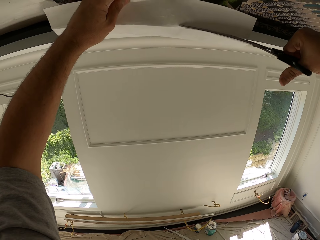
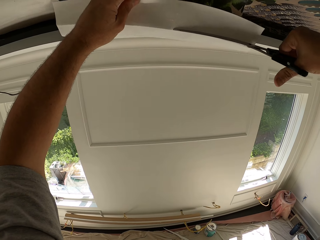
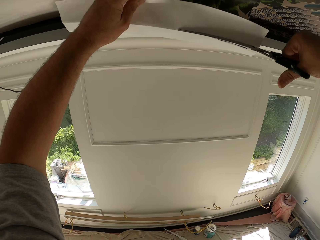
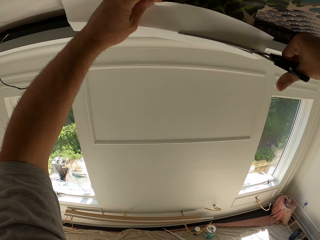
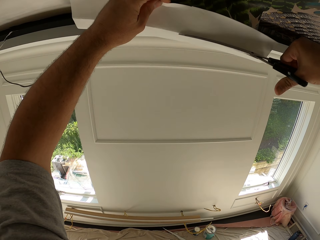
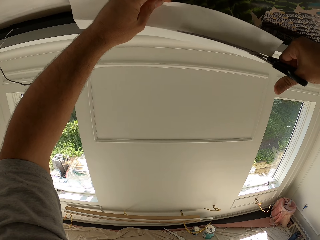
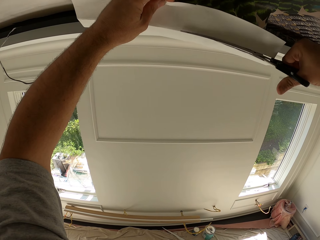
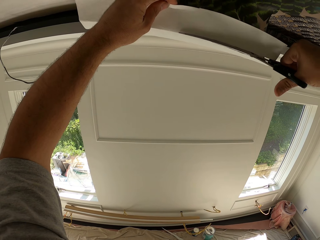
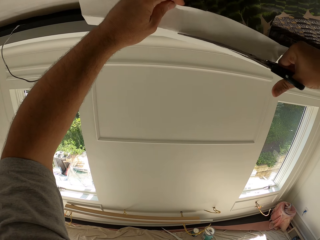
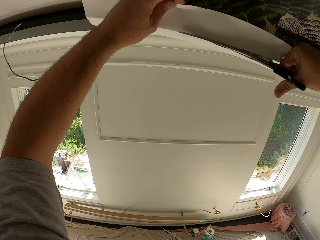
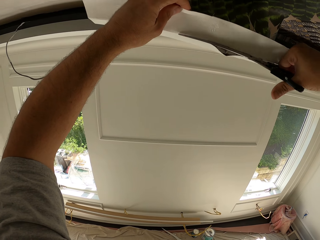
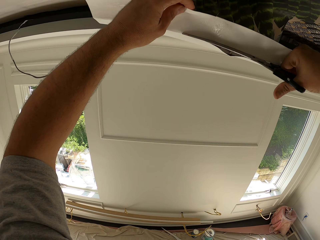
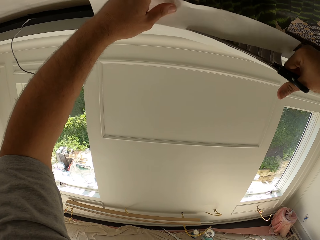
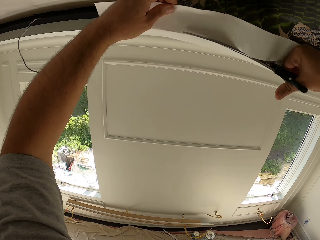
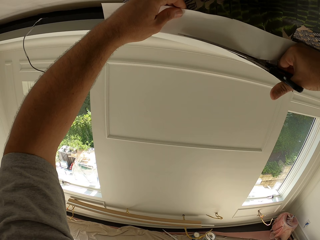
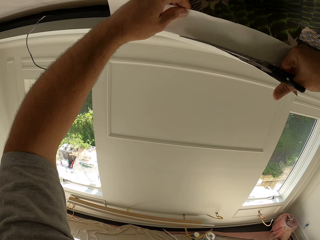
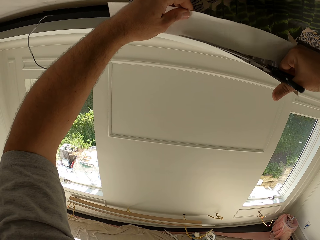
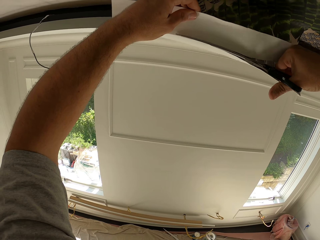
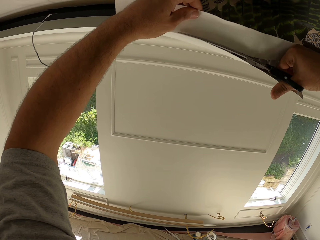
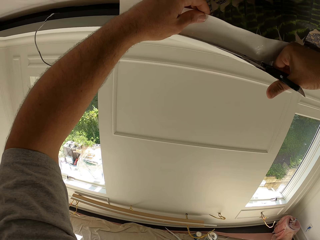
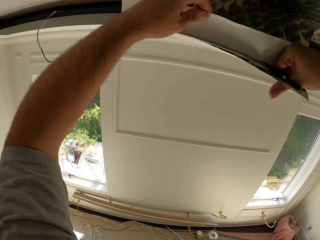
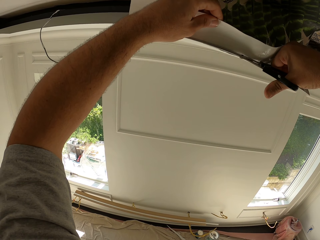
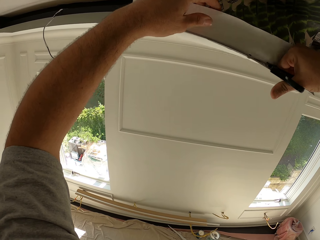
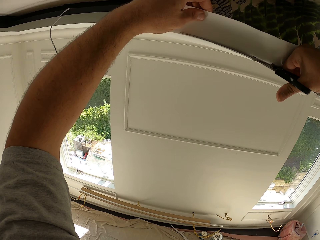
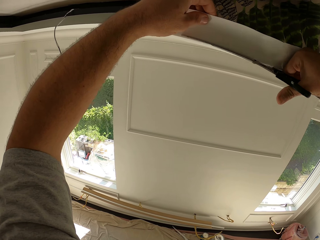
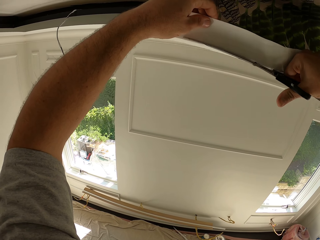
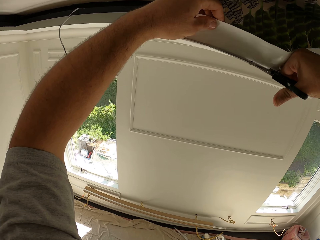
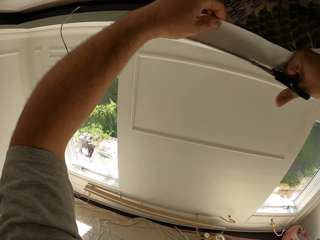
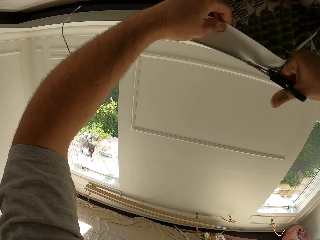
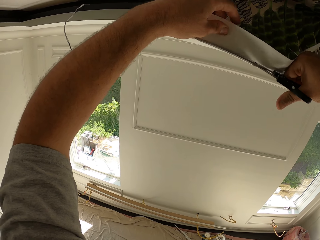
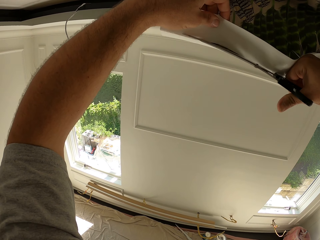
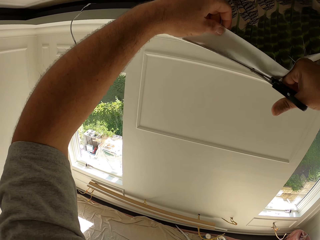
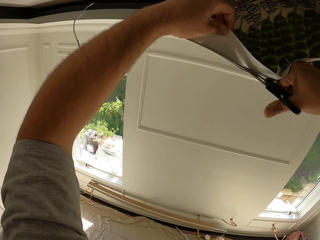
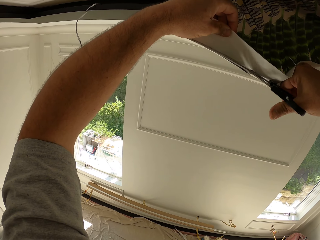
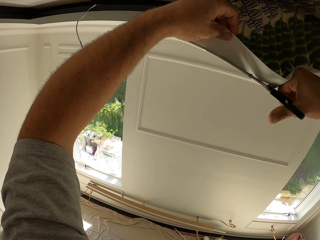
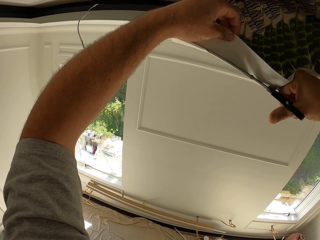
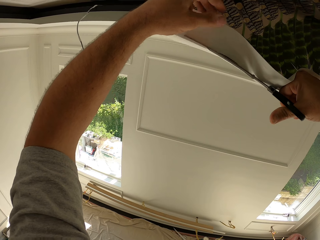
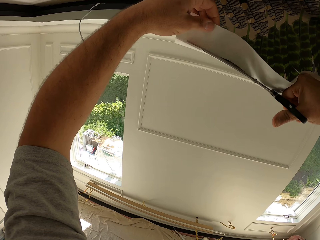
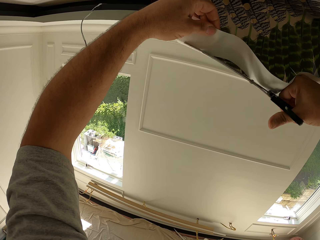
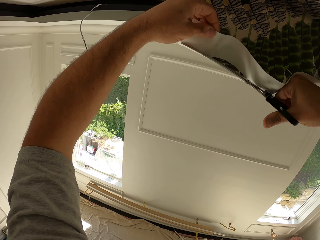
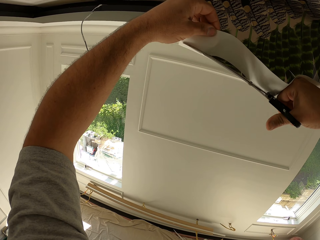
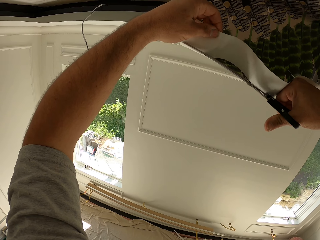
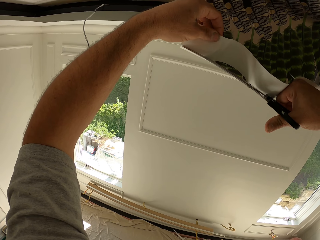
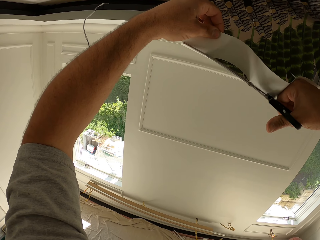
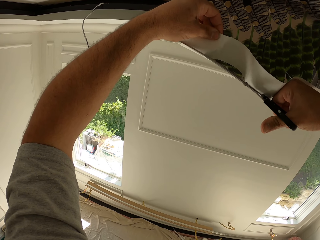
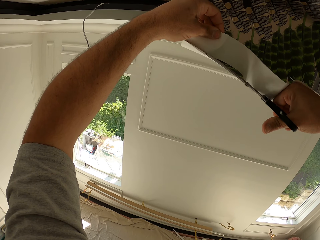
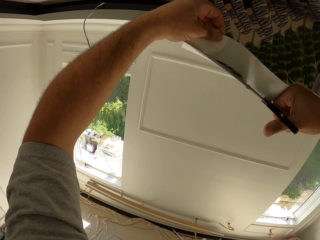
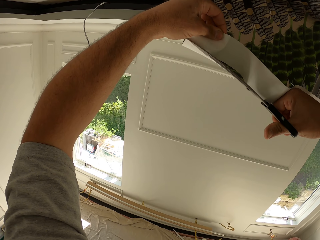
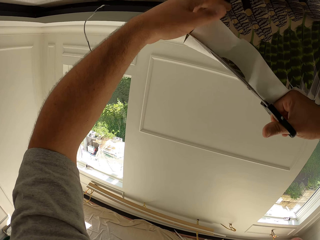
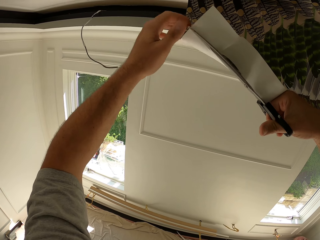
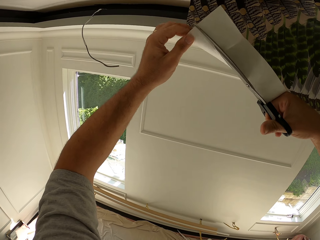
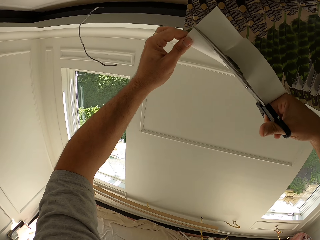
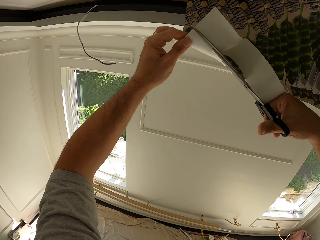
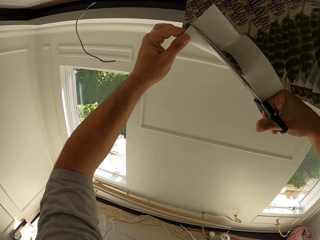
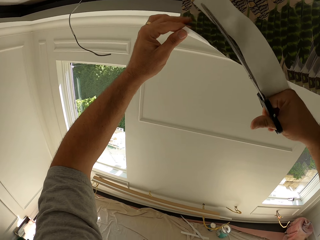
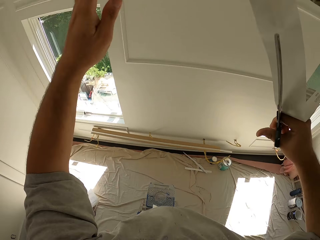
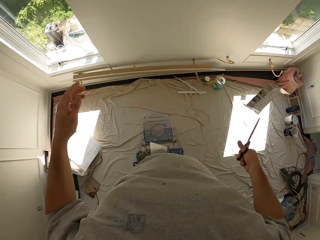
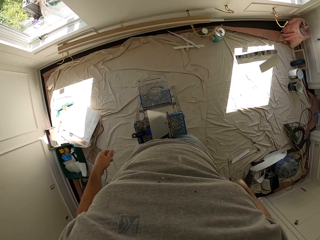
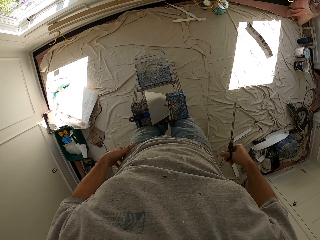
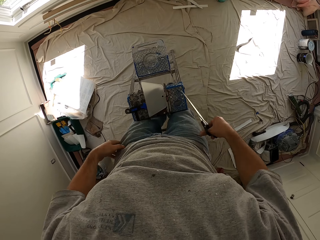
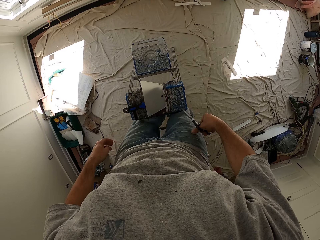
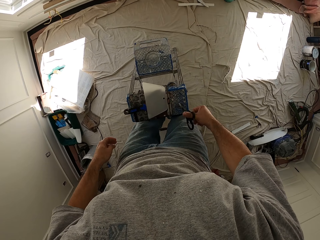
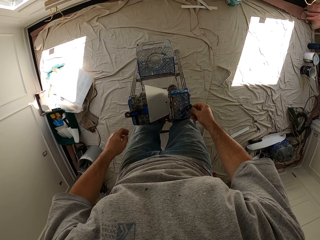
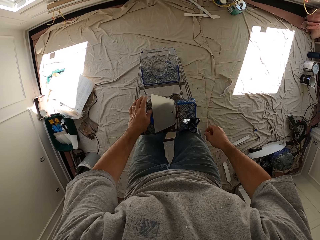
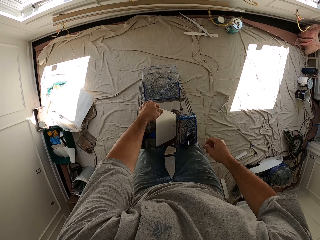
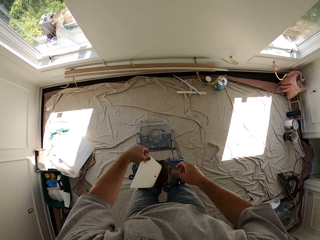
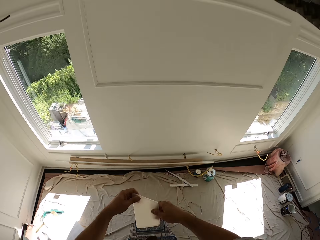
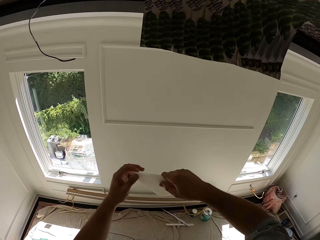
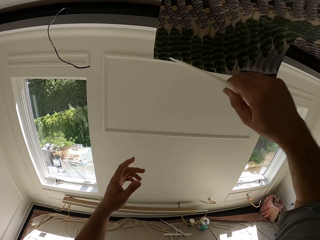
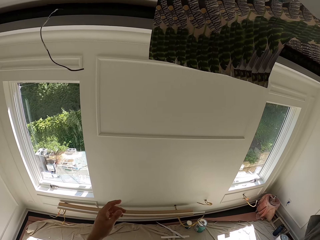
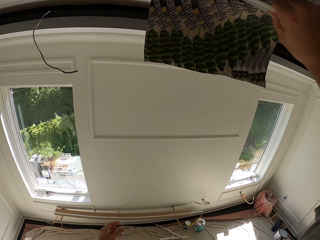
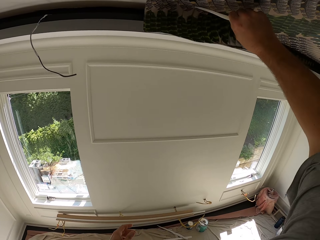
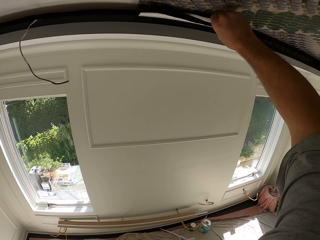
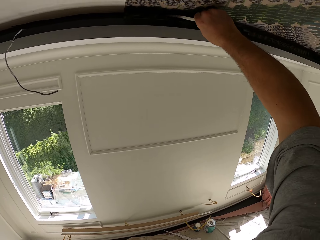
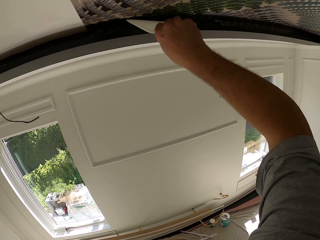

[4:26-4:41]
The camera wearer drops the piece of wallpaper. He puts the scissors on the ladder. He grabs the wallpaper smoother from the ladder. He moves the wallpaper smoother to his right hand. He smoothens the wallpaper with the wallpaper smoother.

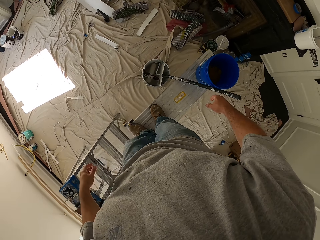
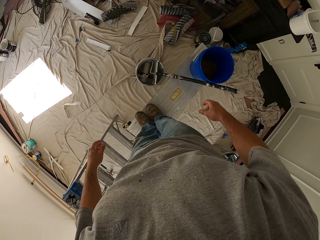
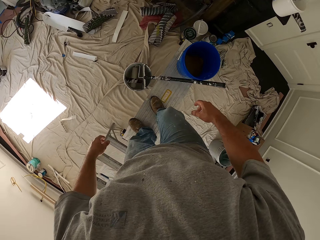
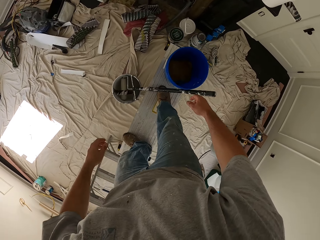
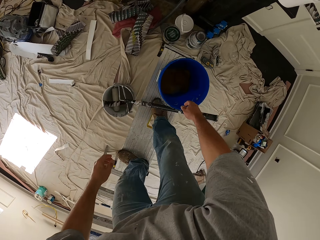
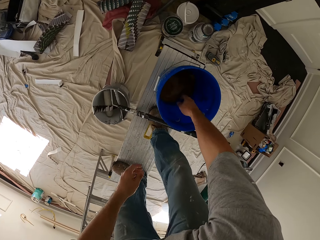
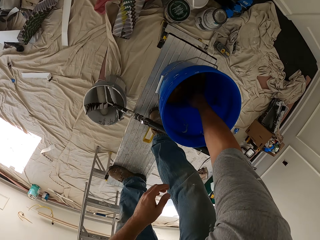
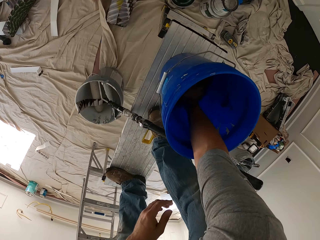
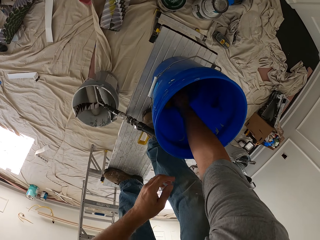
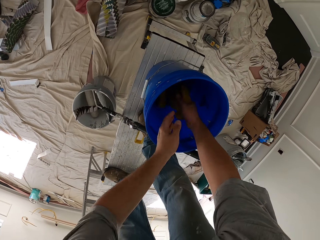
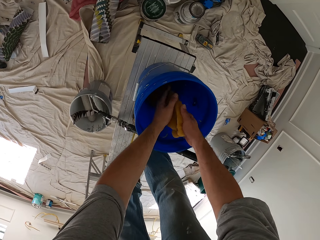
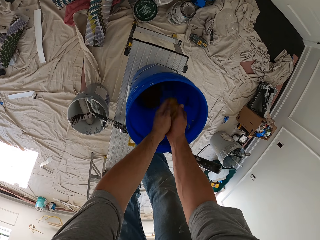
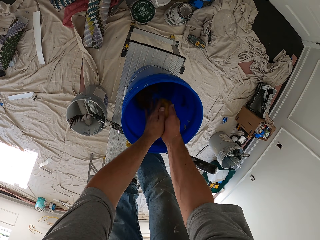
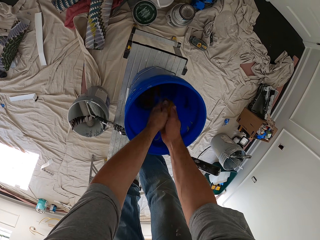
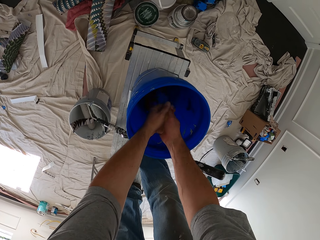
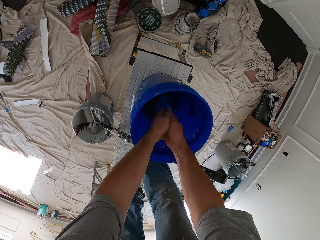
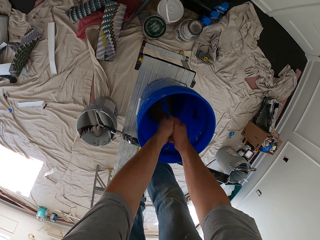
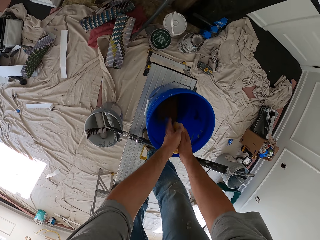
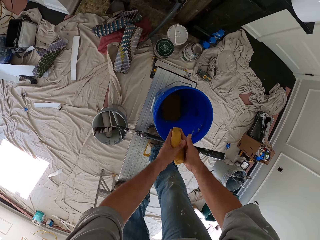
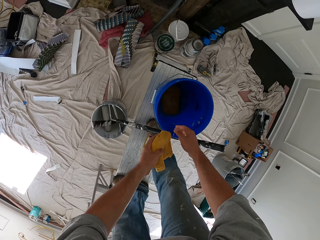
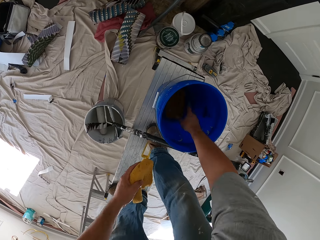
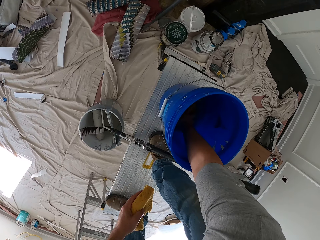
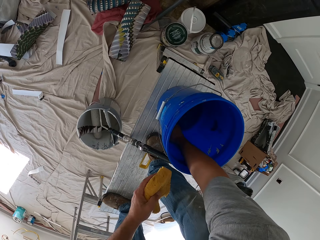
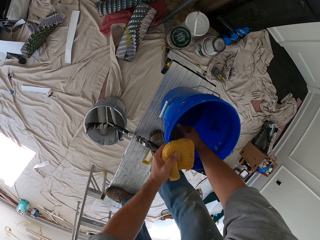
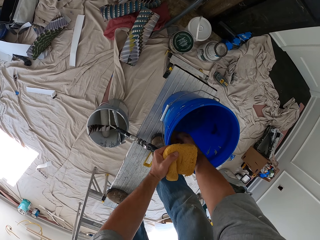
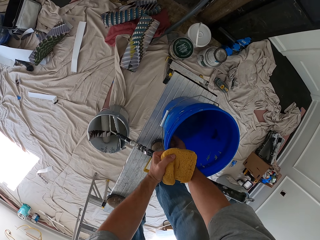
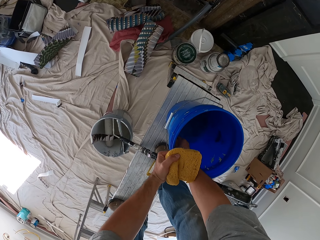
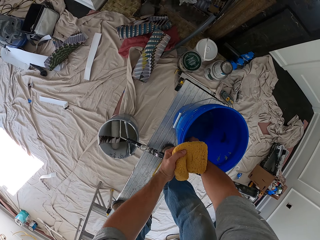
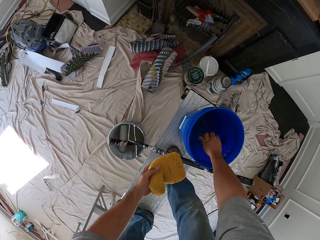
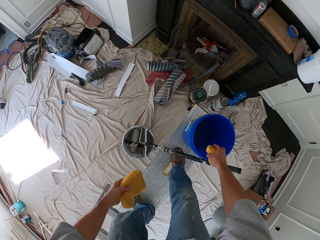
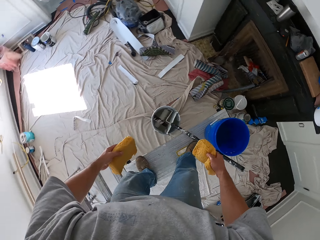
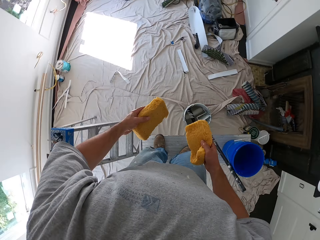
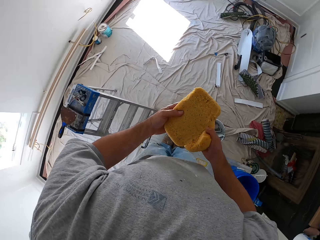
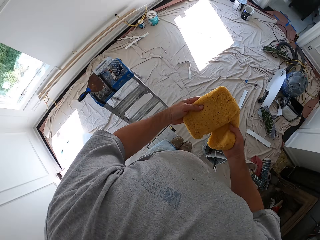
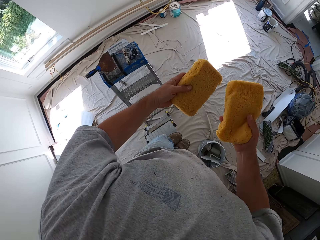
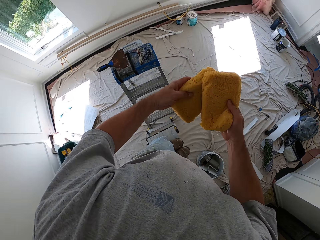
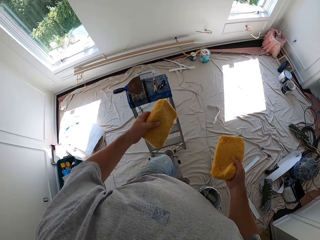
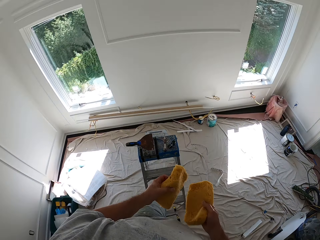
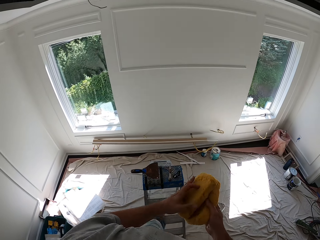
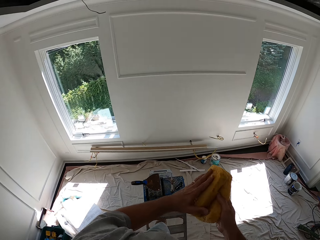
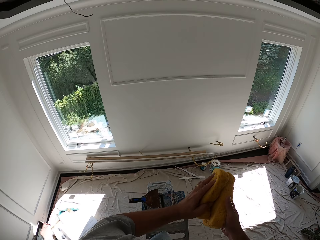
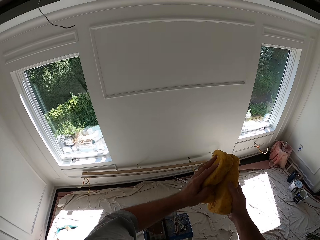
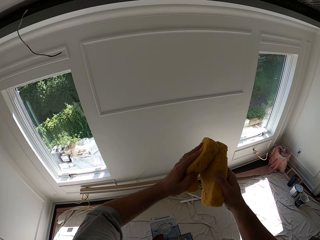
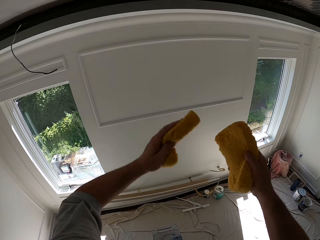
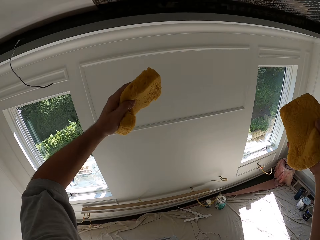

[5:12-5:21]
The camera wearer picks up a foam or sponge in a bucket. He rinses the sponge. He squeezes the foam. He takes the sponge inside the bucket. He rinses the sponge. He squeezes another foam. He turns to his left. He rubs the sponge together.
